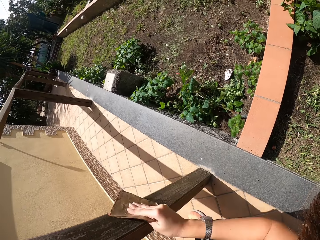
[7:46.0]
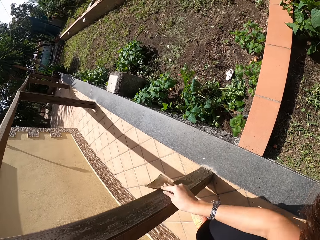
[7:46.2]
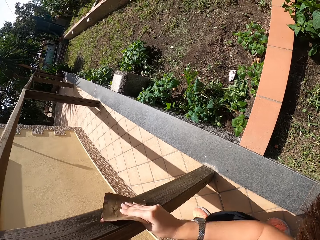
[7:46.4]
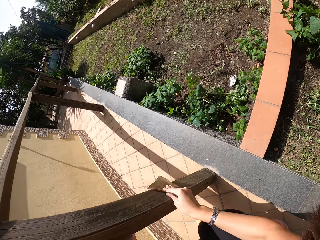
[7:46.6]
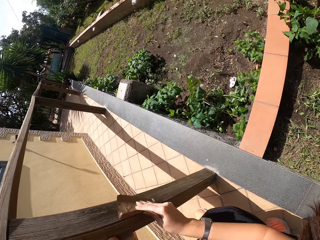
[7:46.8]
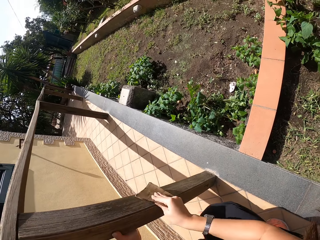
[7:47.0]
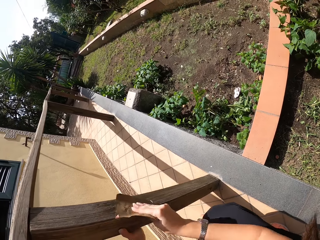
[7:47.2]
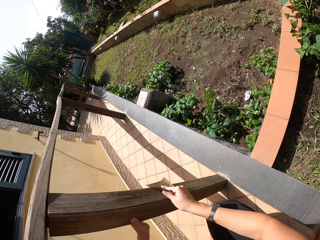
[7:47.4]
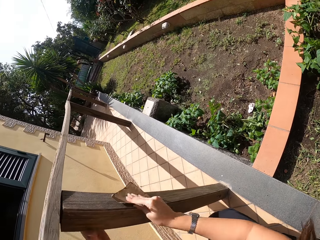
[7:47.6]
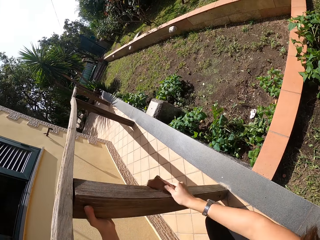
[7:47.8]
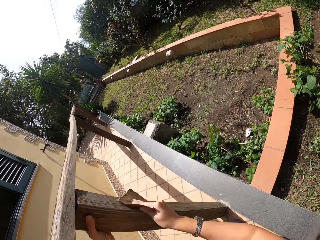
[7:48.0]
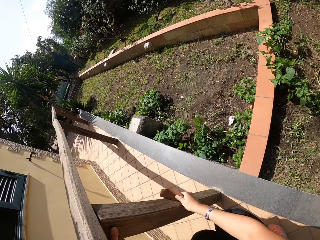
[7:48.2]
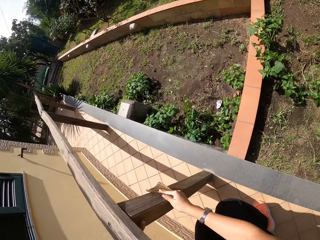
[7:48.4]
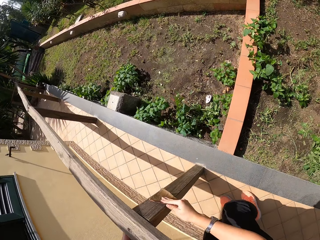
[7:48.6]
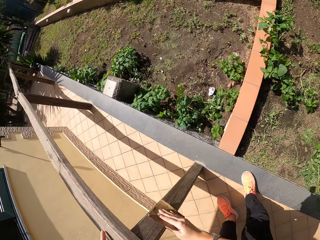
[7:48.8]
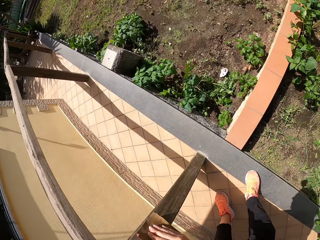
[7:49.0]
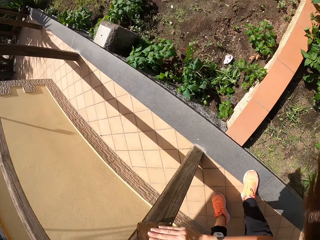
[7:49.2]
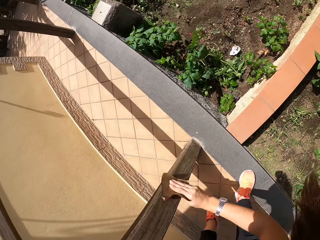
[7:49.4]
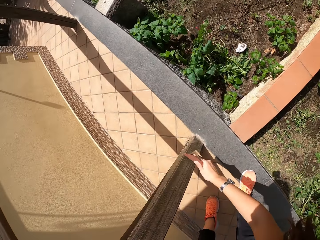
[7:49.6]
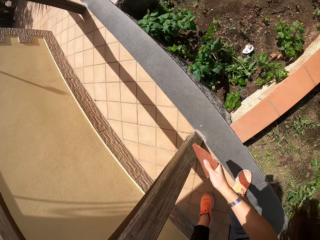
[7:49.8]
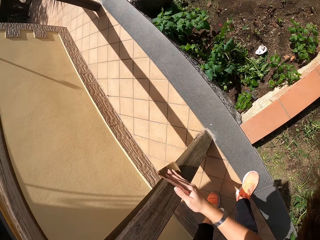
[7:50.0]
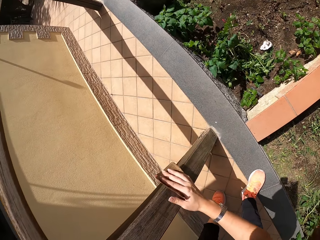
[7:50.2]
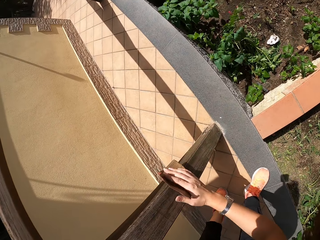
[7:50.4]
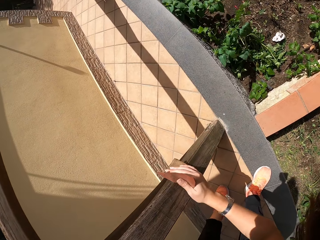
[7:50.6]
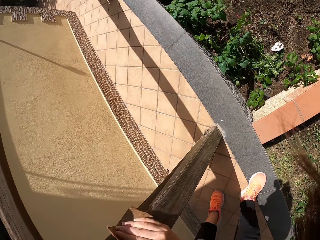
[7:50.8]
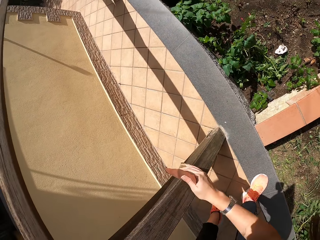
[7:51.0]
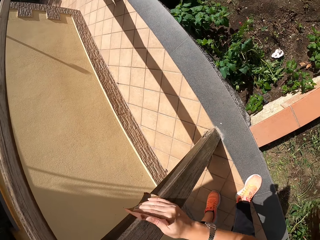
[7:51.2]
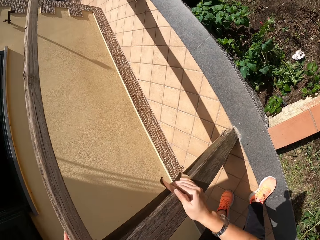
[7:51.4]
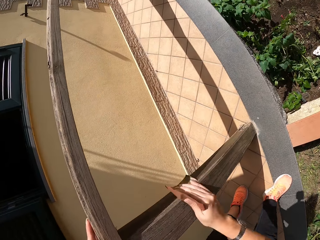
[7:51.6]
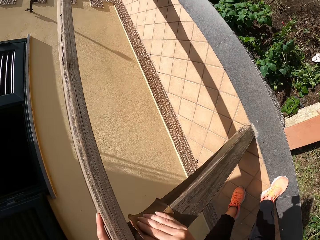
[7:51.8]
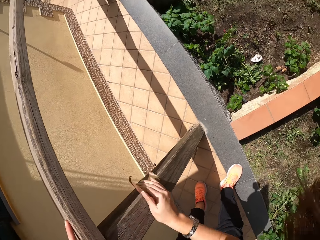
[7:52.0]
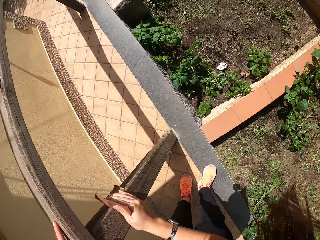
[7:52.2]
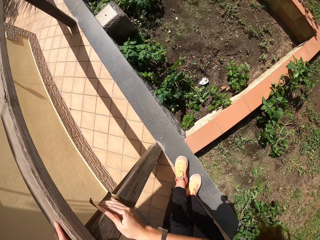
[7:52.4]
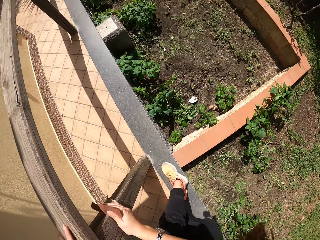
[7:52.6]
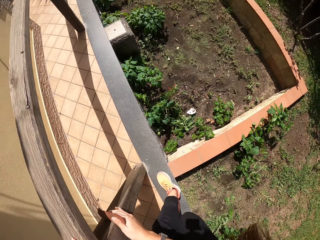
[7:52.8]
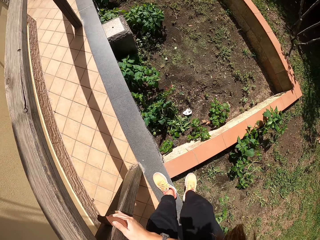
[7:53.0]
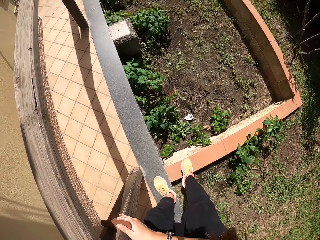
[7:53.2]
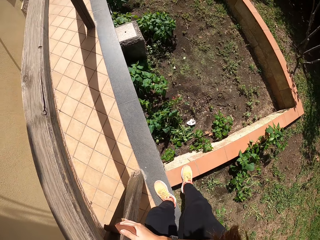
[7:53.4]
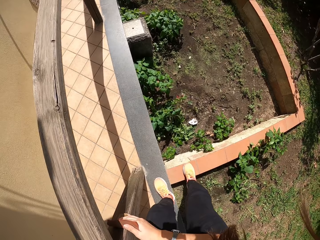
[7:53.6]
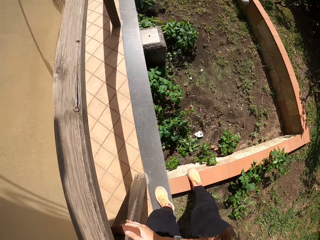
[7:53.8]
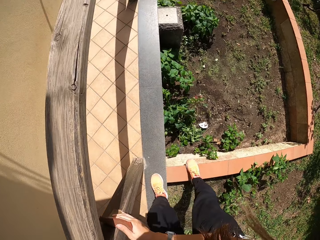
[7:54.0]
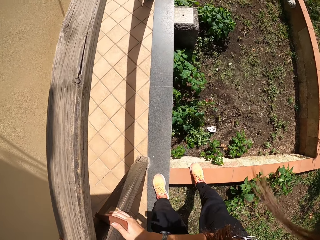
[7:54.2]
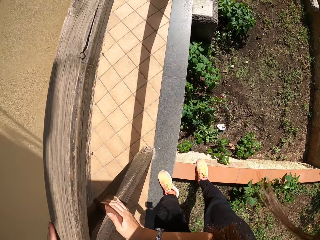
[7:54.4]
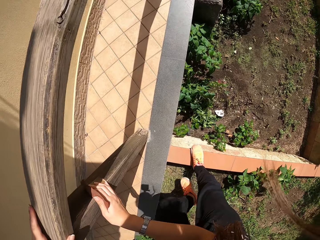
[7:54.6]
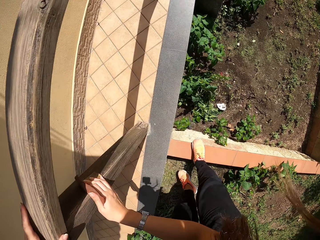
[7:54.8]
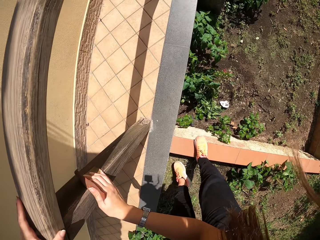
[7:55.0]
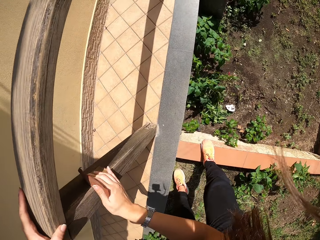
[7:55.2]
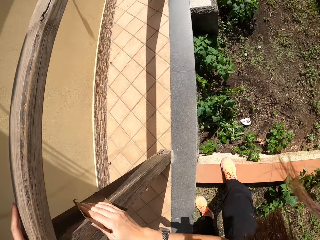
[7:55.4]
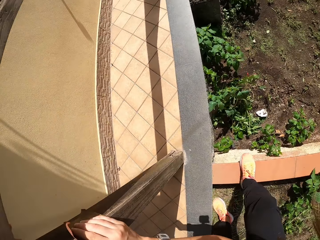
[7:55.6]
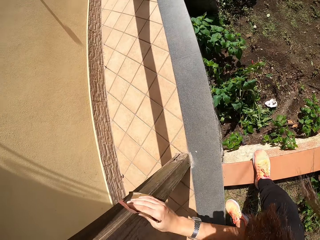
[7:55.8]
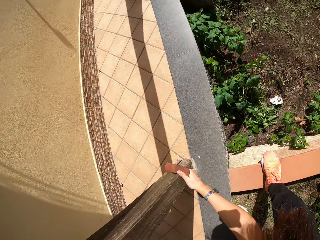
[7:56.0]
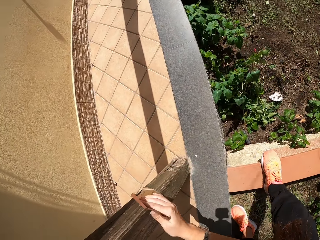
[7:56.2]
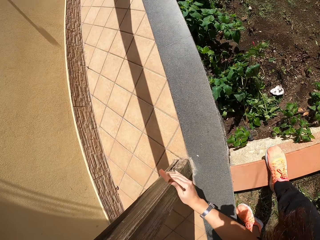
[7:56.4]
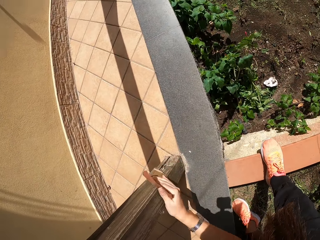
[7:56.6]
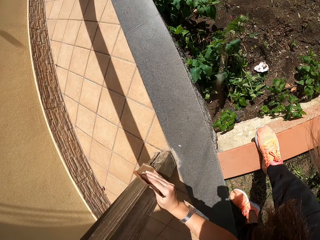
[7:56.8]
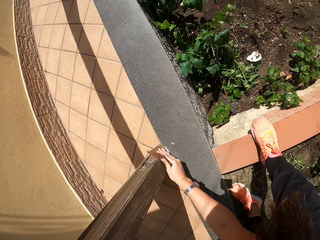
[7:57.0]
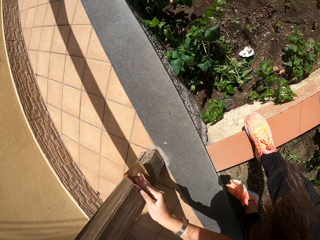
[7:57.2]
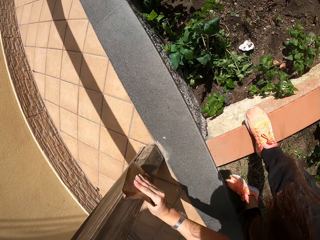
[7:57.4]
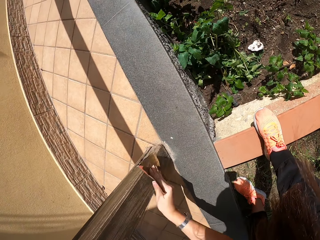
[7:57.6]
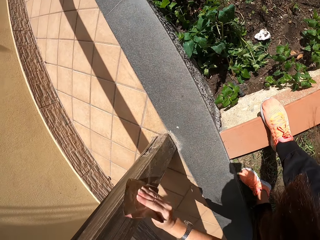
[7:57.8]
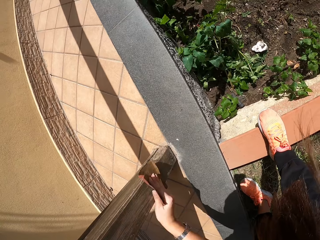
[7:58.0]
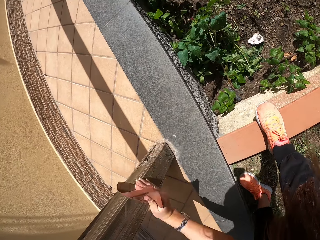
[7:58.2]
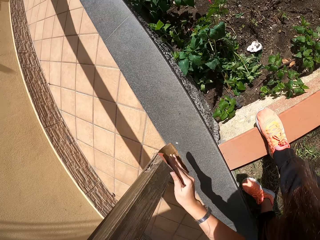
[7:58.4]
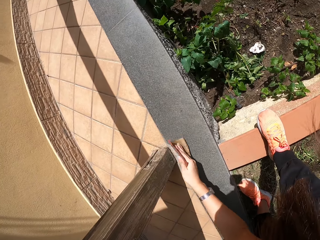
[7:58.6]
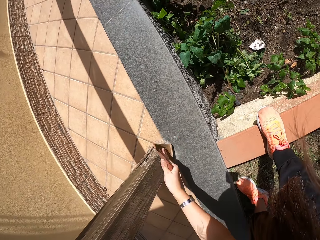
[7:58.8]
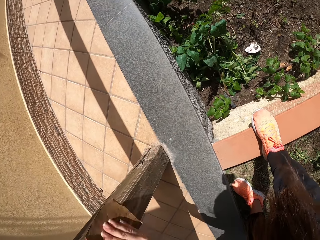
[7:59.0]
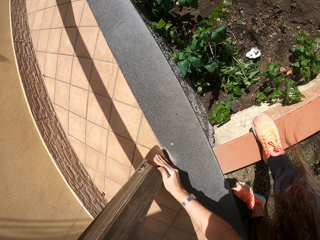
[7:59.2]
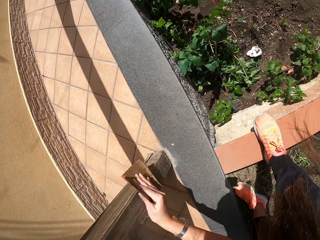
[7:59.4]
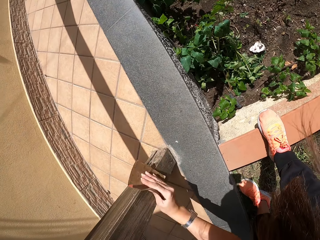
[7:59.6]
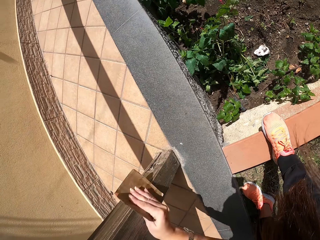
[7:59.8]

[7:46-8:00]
The camera wearer stands on the verandah. They move a bit. They walk on the flower bed. They scrub the pole.

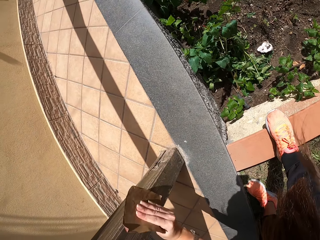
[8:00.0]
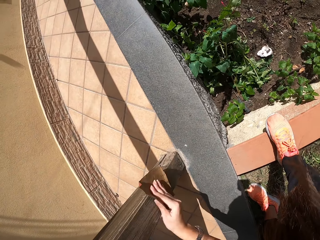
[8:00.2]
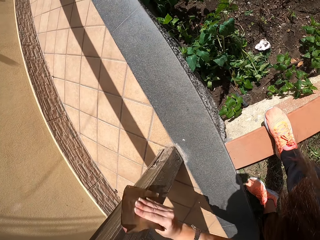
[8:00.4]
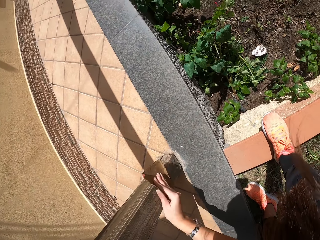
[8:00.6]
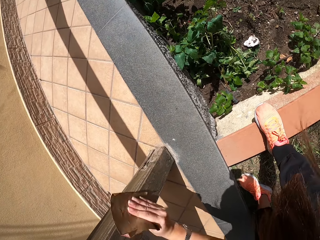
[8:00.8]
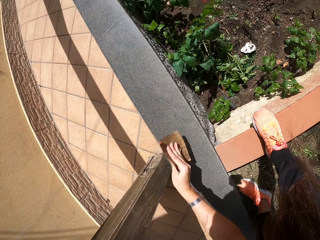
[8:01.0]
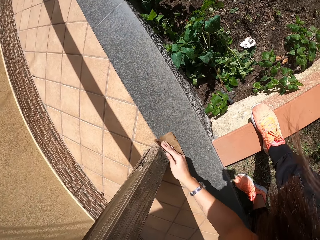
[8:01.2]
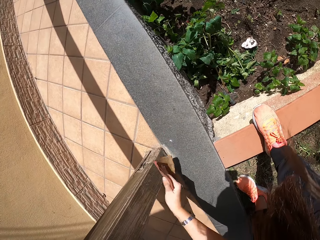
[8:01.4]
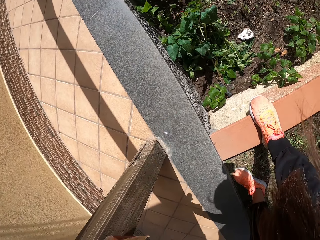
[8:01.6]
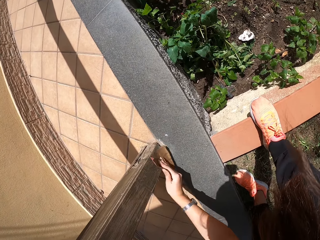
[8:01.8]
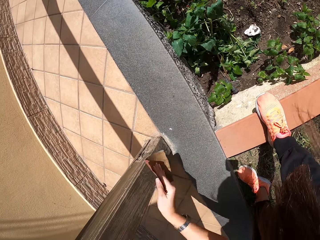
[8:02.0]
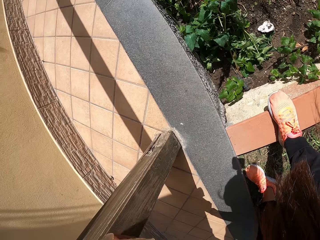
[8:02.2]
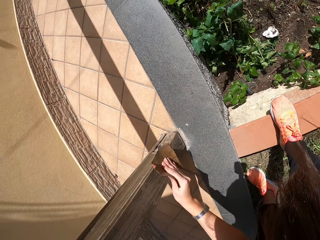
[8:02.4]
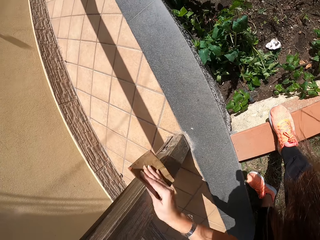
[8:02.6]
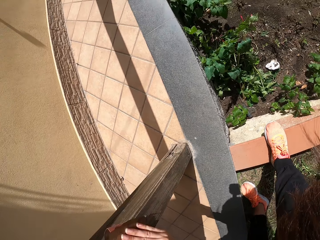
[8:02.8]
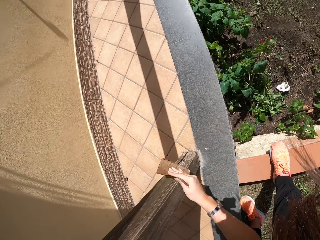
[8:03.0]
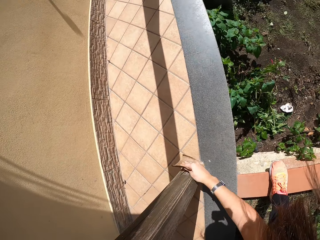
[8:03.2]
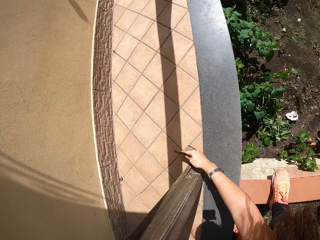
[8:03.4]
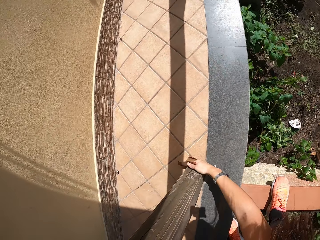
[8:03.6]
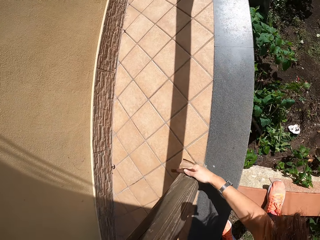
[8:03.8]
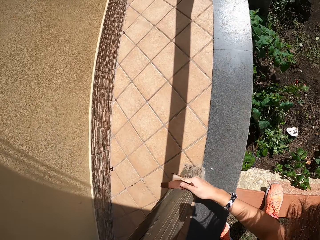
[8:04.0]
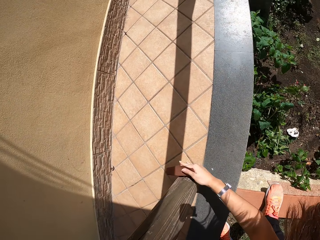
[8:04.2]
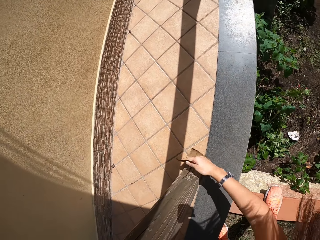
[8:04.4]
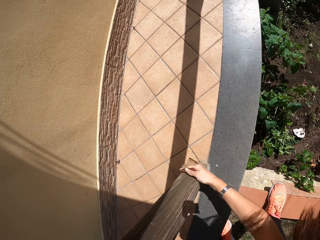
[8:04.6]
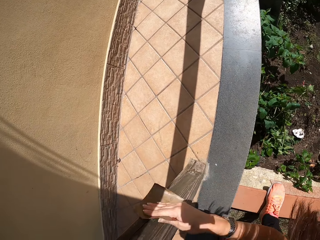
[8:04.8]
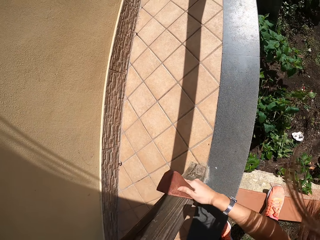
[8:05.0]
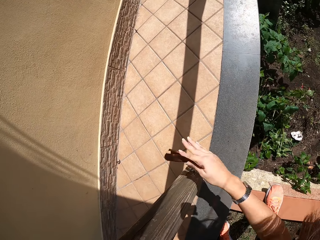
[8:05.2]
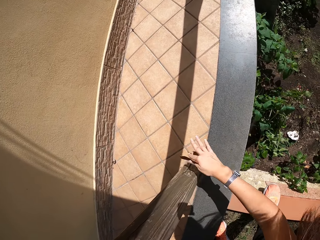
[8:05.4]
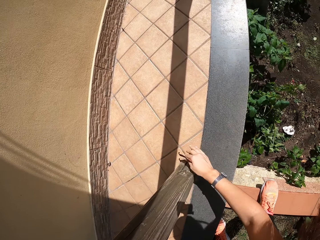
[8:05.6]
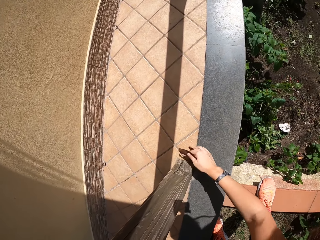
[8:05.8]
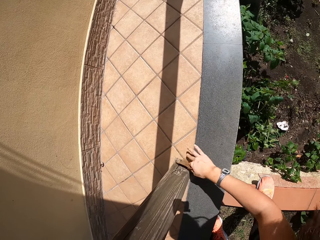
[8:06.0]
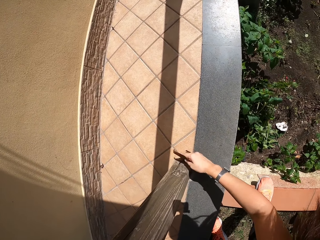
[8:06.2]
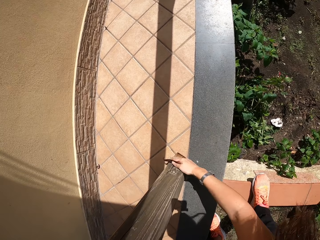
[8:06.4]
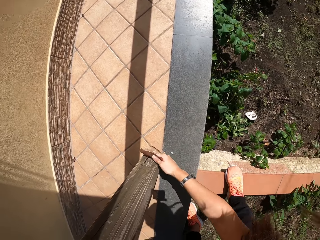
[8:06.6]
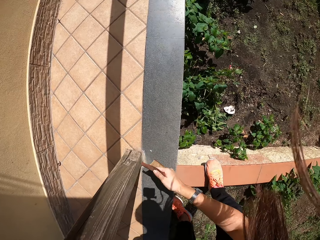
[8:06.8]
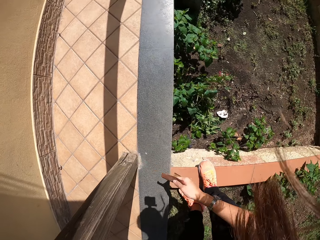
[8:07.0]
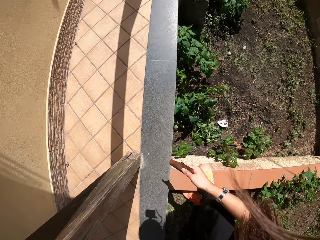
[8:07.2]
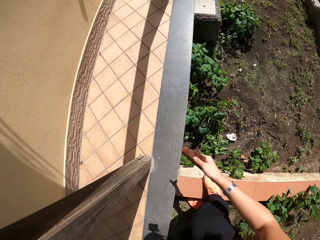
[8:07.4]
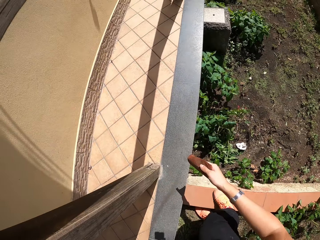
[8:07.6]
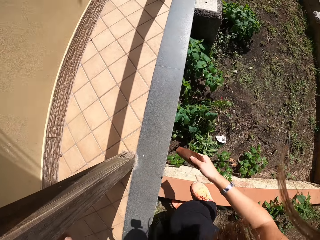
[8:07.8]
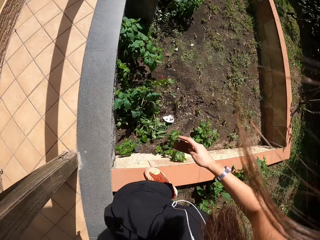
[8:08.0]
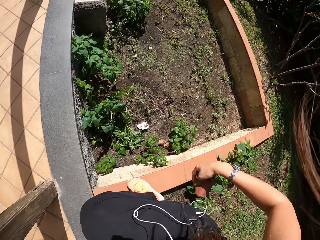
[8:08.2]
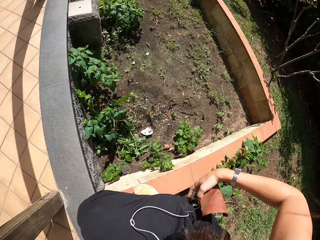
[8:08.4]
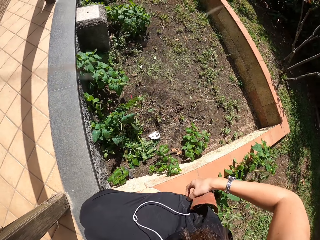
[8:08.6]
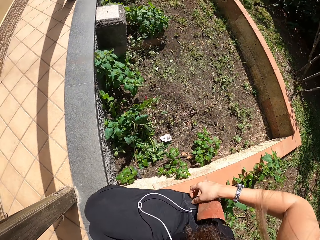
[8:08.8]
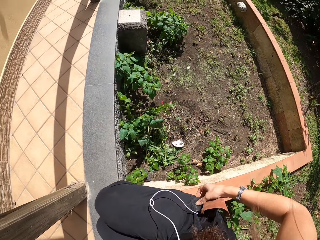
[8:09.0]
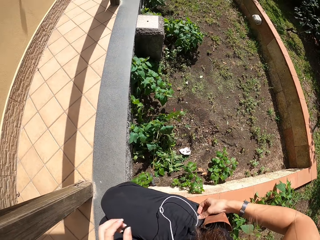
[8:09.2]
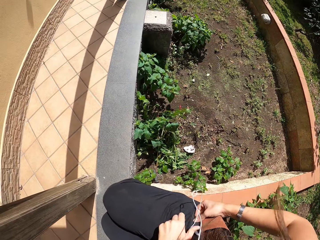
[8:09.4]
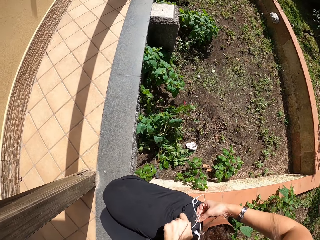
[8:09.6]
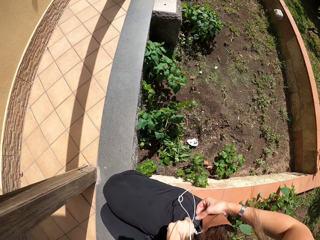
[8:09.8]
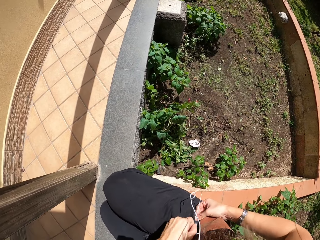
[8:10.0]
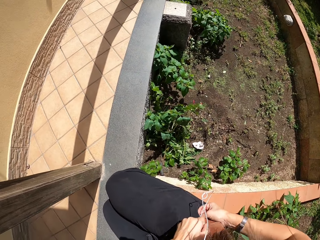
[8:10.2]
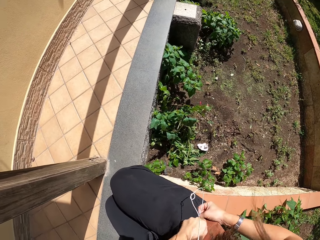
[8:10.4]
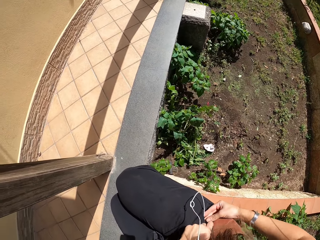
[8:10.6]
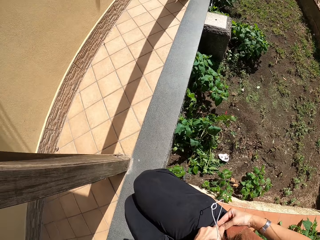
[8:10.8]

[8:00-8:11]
The camera wearer adjusts a cord on his body. He puts earphones on his pocket.
